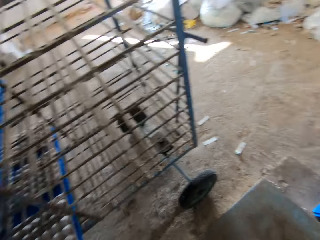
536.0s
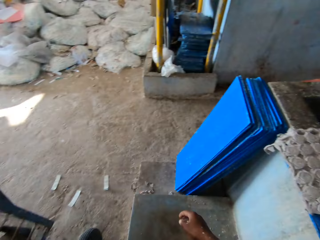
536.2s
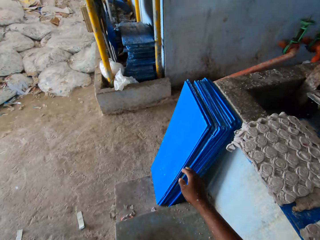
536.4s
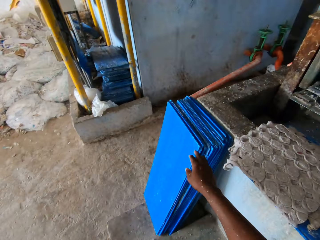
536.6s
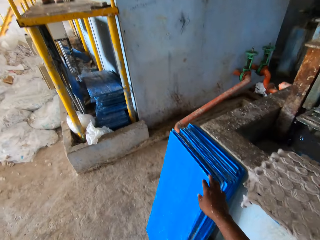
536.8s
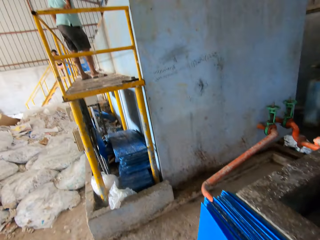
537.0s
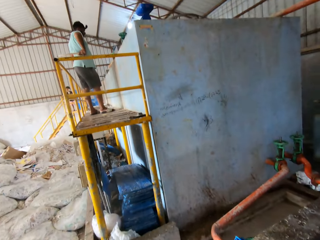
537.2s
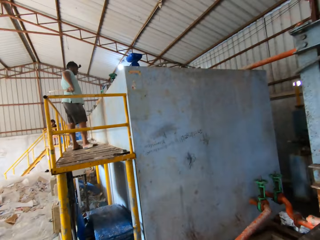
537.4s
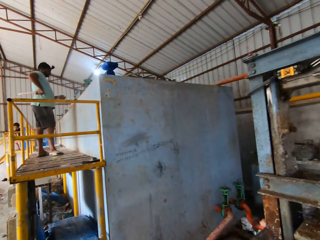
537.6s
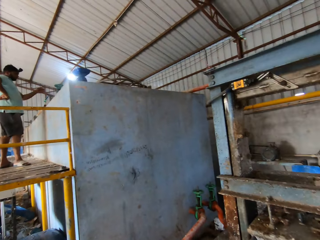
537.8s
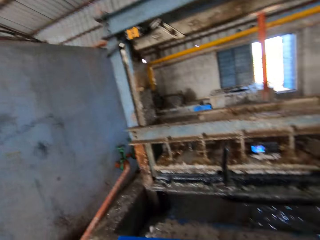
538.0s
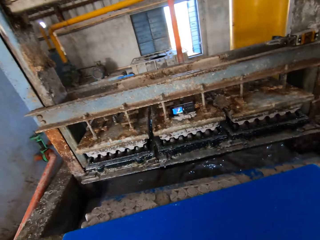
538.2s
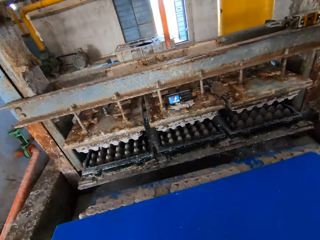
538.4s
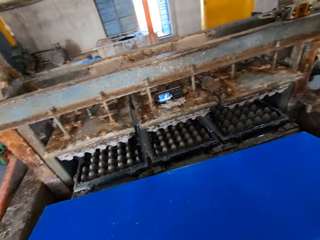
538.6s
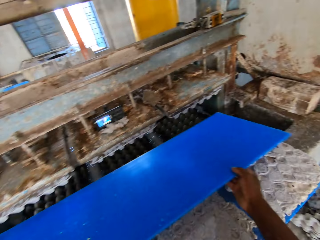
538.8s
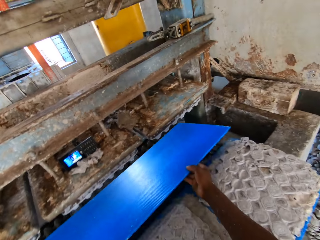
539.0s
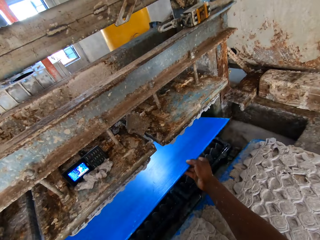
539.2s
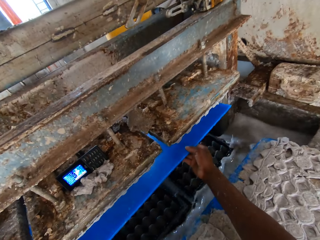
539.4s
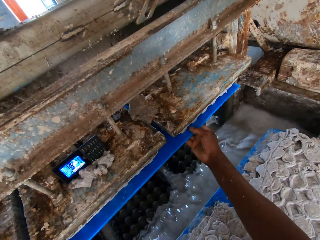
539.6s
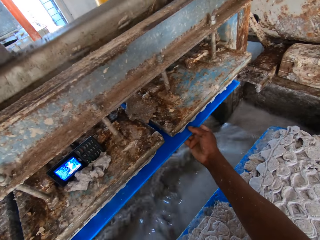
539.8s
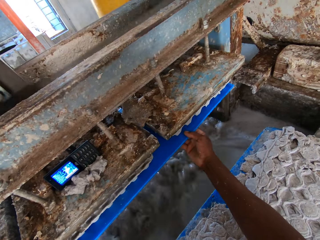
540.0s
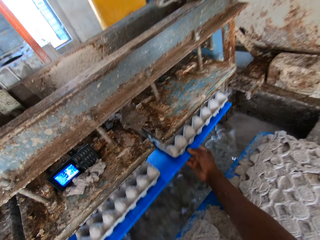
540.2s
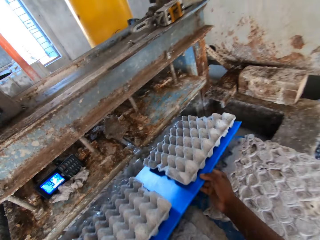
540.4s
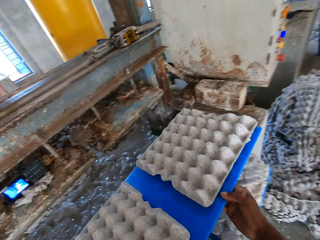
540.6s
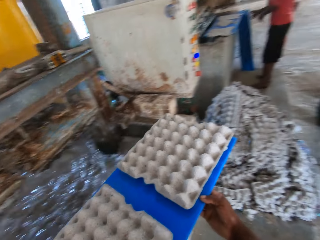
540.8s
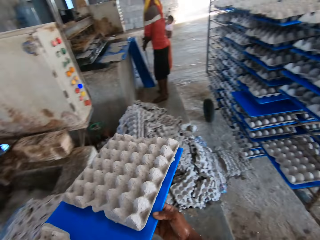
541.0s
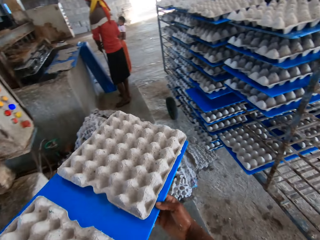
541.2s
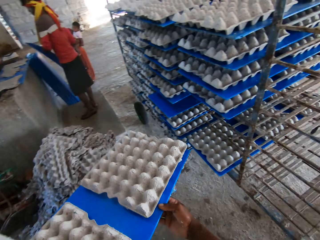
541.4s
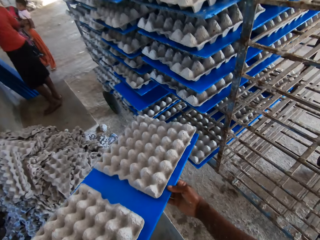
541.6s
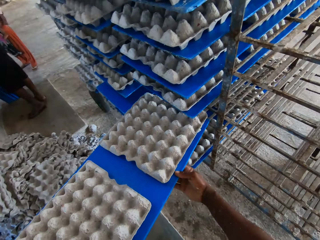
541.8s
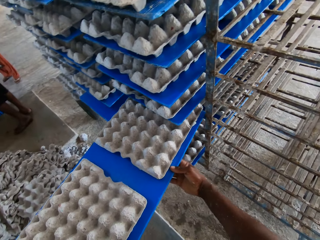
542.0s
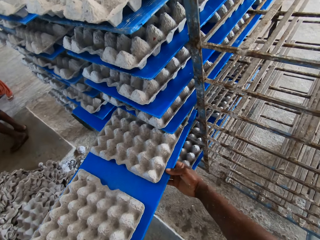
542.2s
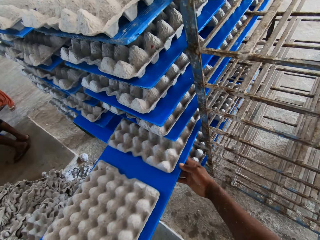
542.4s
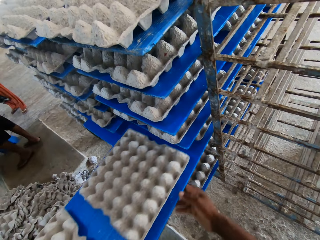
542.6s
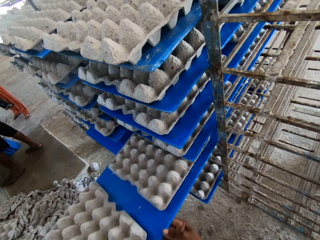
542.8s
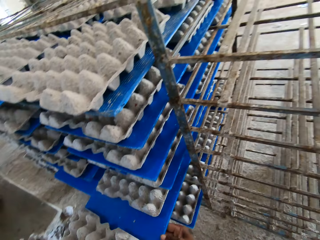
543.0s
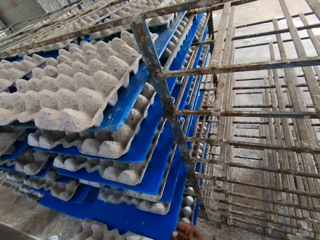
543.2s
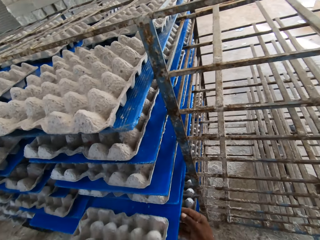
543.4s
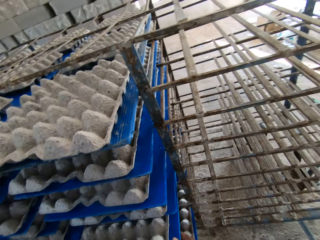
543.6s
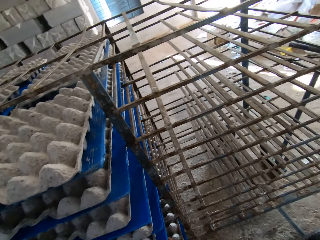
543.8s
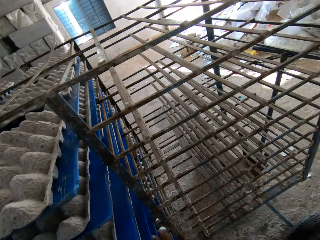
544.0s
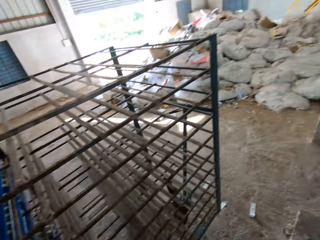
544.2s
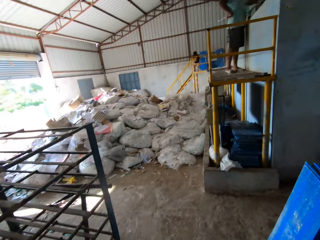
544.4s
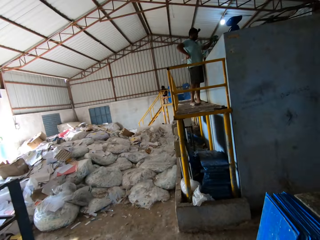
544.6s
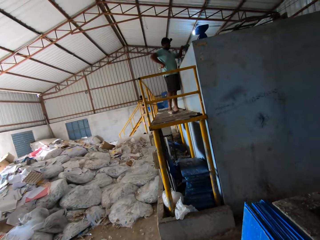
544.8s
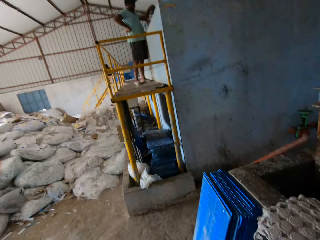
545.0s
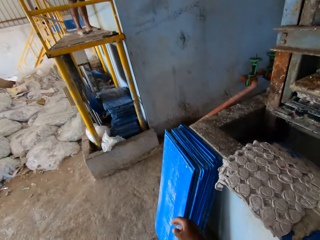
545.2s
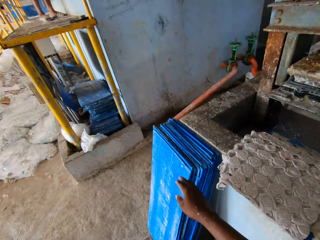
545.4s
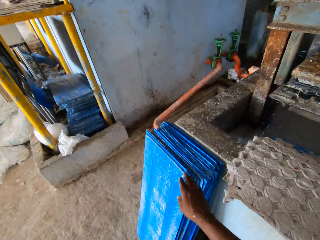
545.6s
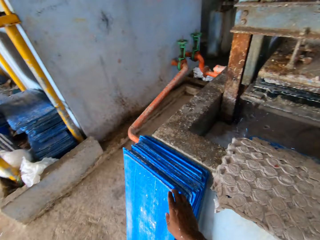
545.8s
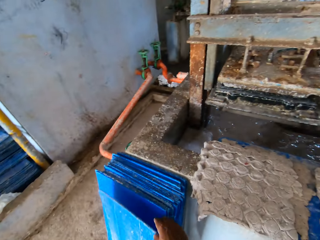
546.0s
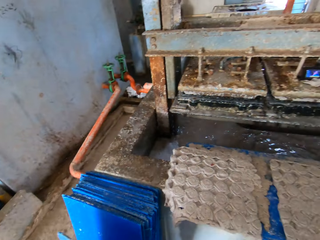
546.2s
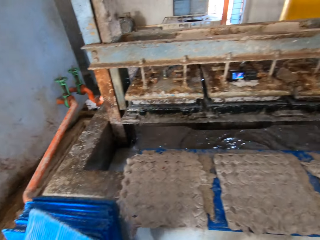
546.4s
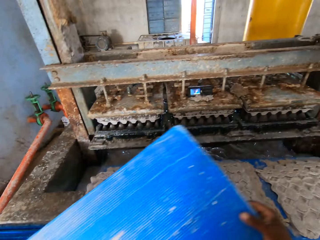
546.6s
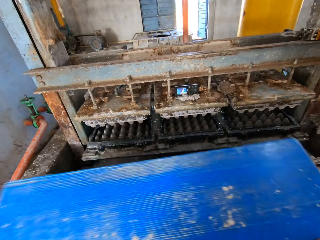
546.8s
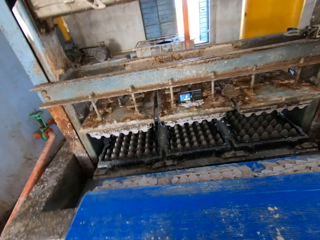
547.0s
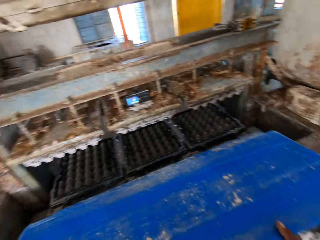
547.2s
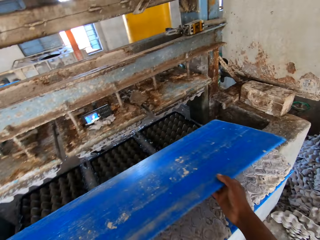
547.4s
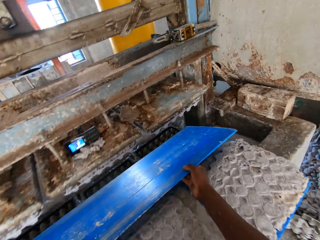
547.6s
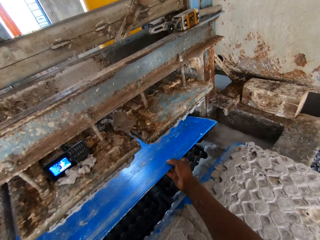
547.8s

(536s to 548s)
The camera wearer picks a tray from the floor with his right hand. He places the tray into the egg tray making machine with both hands. He picks a crate. He takes the tray from the egg tray making machine with both hands. He places the tray on a rack with both hands. He picks a tray from the floor with his right hand.

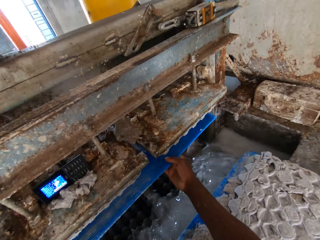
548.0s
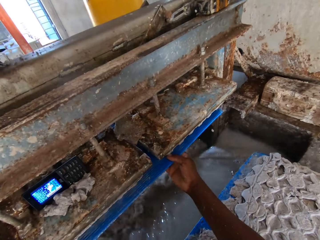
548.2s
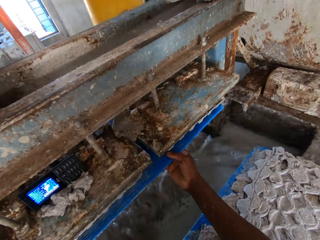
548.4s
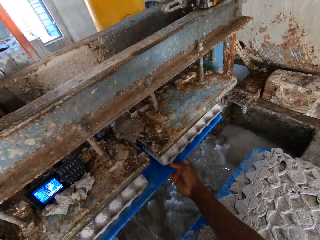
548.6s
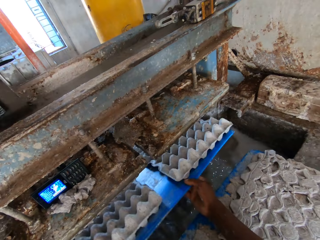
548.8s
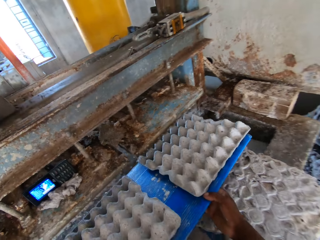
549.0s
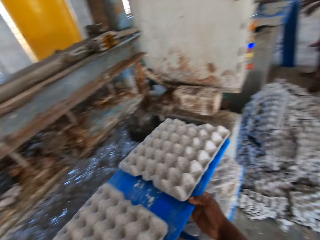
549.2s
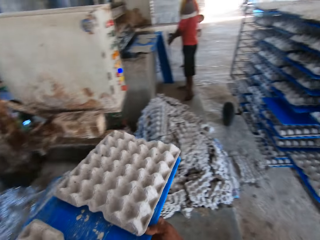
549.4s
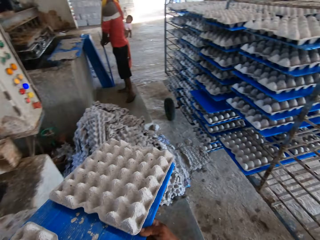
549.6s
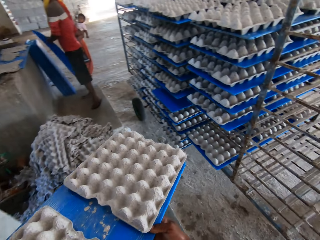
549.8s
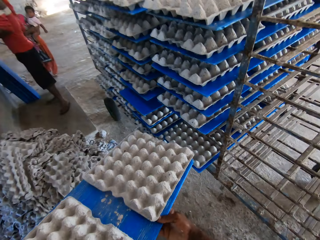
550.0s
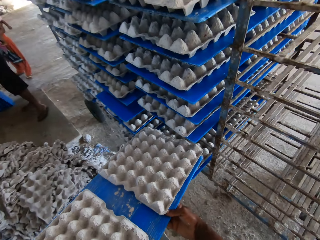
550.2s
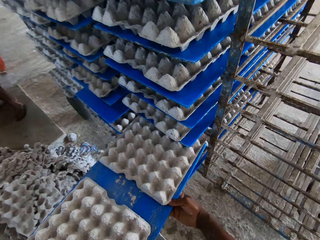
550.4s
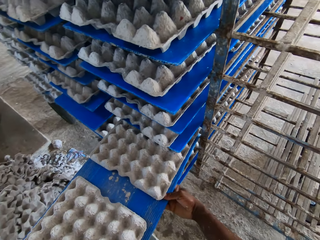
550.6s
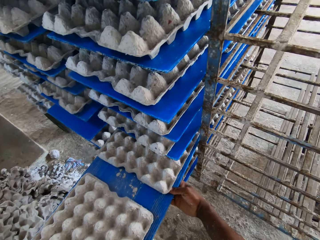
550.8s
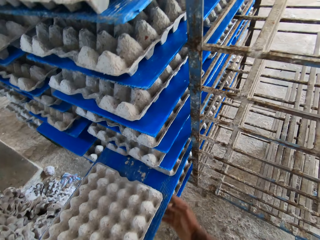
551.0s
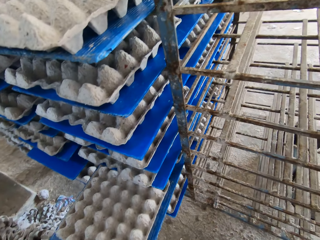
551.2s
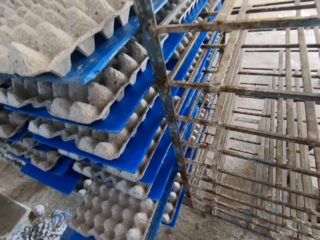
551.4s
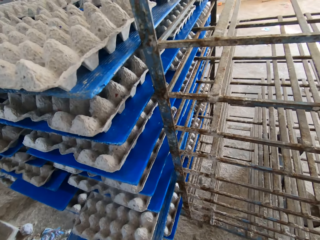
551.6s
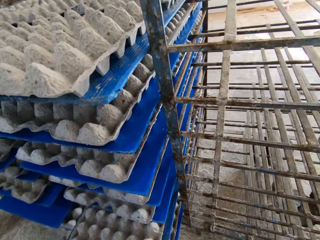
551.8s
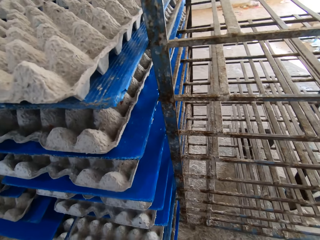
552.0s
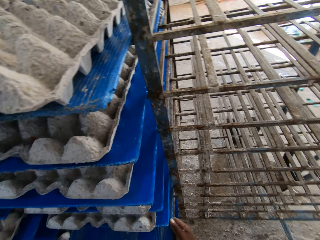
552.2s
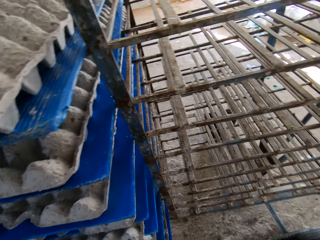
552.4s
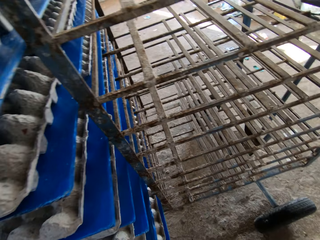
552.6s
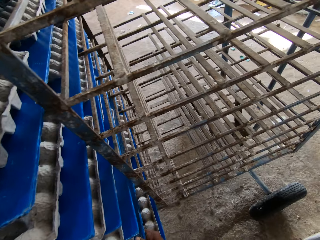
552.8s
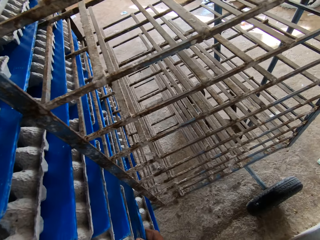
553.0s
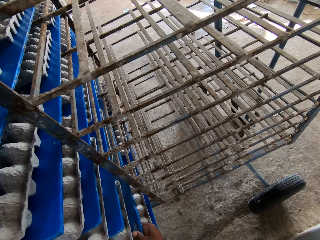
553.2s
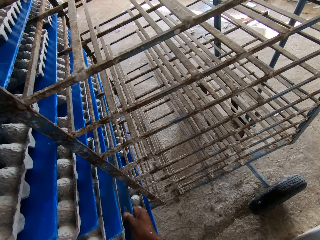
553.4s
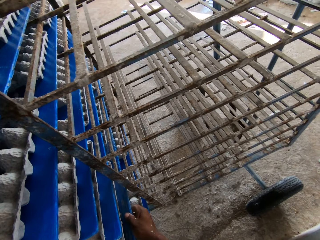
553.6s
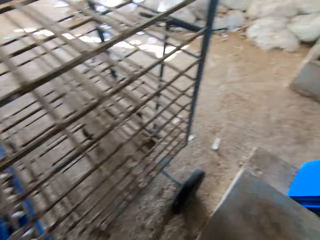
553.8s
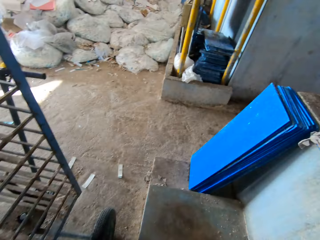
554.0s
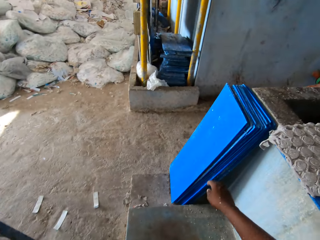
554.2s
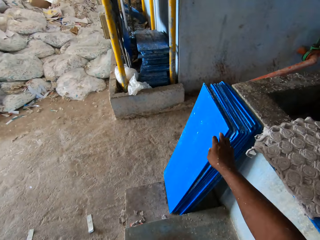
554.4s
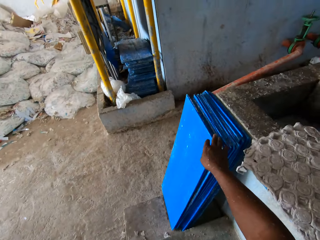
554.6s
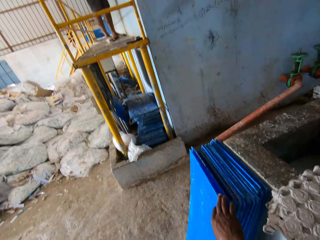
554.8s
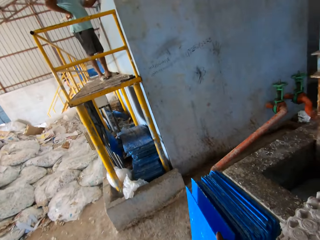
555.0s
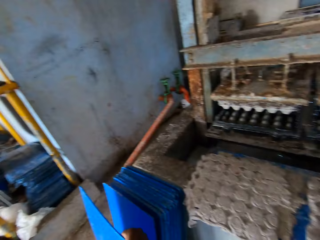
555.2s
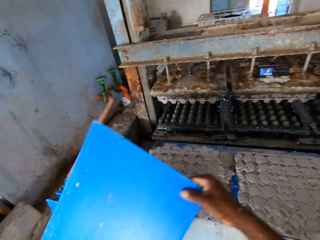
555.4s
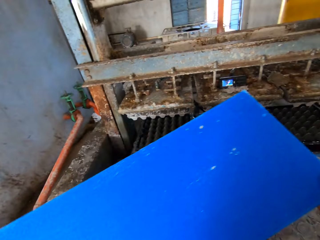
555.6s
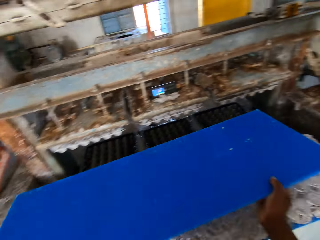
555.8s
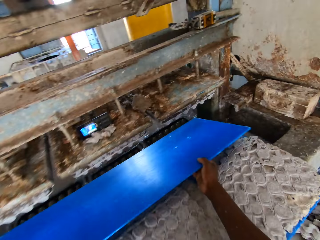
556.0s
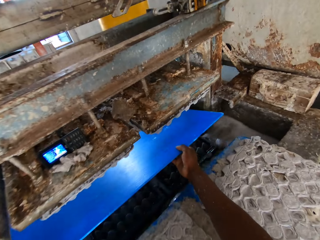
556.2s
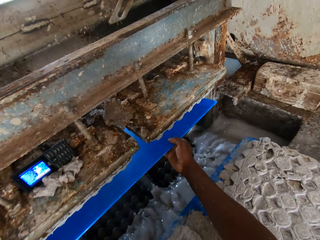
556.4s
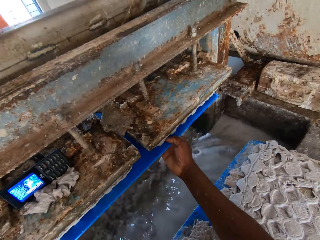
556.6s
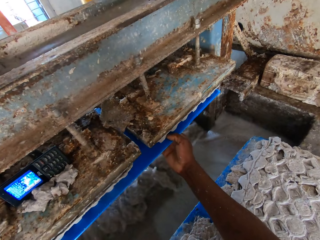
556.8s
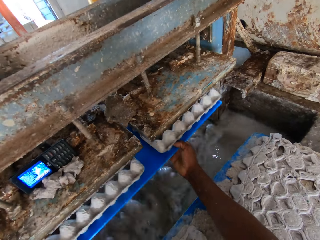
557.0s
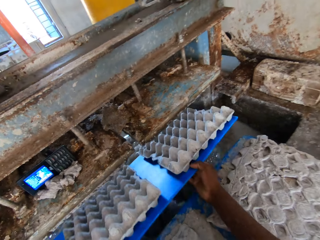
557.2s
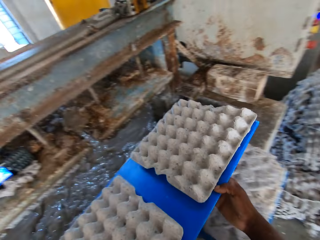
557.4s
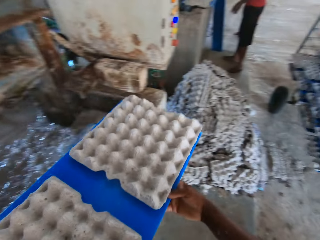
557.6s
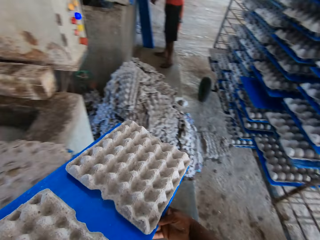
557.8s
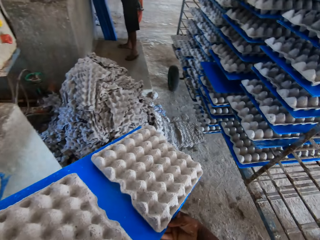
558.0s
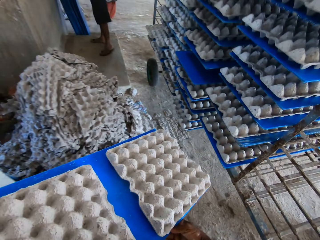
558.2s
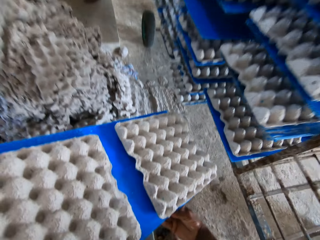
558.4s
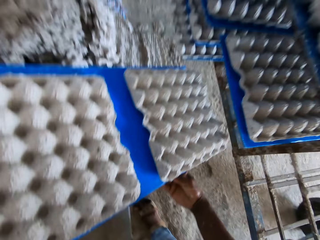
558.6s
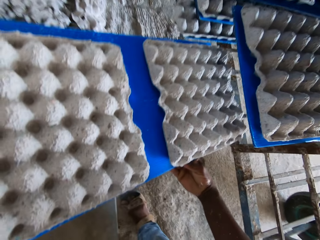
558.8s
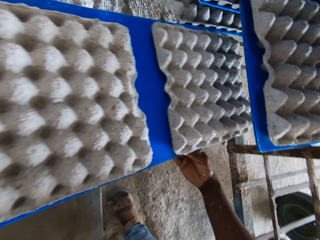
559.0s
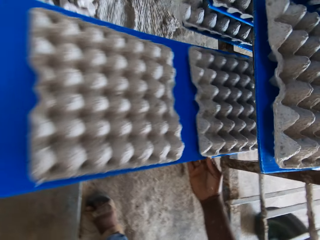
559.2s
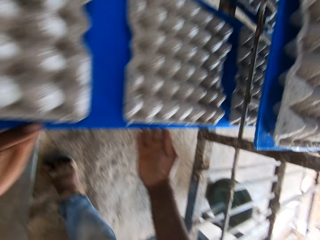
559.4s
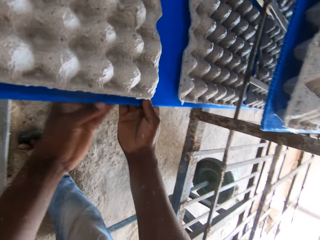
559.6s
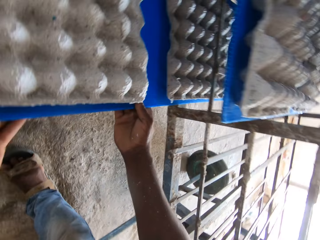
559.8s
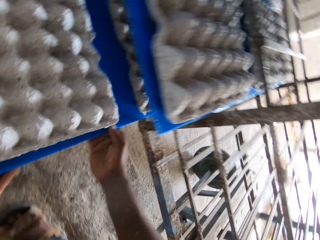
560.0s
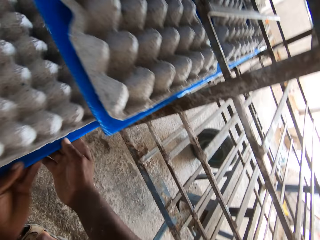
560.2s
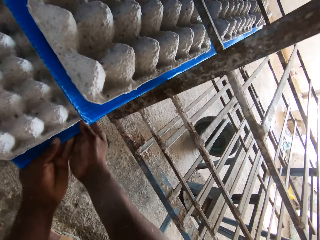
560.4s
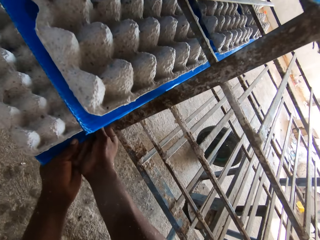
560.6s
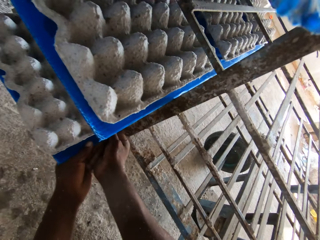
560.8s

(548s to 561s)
The camera wearer places the tray into the egg tray making machine with both hands. He picks a crate. He takes the tray from the egg tray making machine with both hands. He places the tray on a rack with both hands. He picks a tray from the floor with his right hand. He picks a plastic sheet from the stack of plastic sheets on the floor with his right hand. He places the plastic sheet in the egg tray machine with his hands. He takes out the plastic sheet from the egg tray machine with his hands. He places the plastic sheet of egg trays in the rack with his hands.
